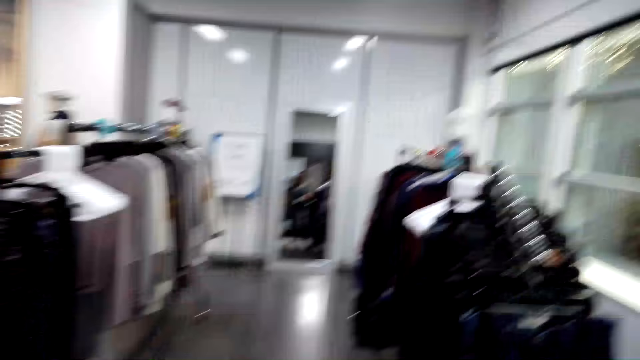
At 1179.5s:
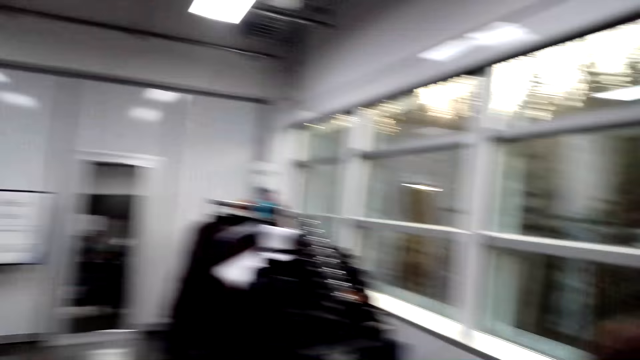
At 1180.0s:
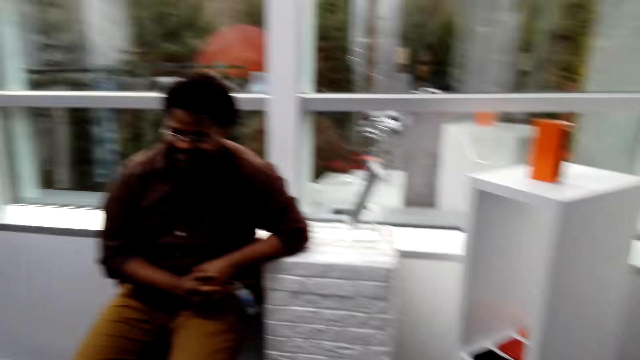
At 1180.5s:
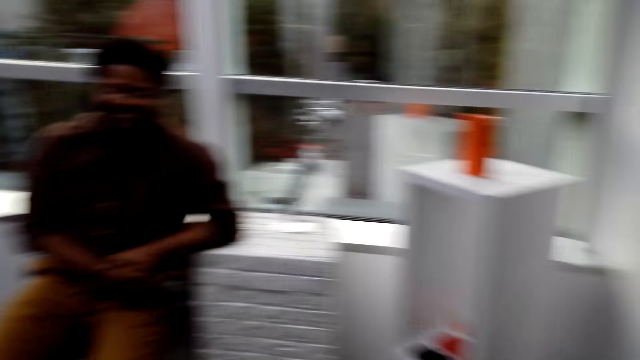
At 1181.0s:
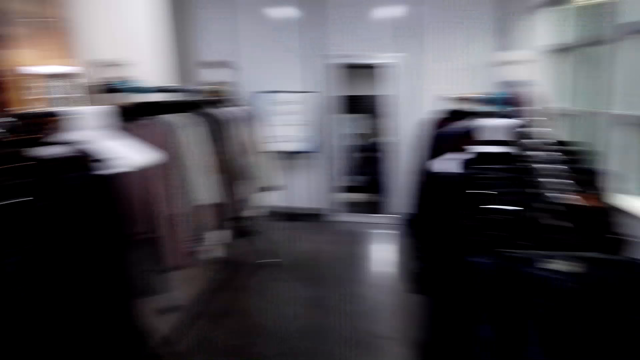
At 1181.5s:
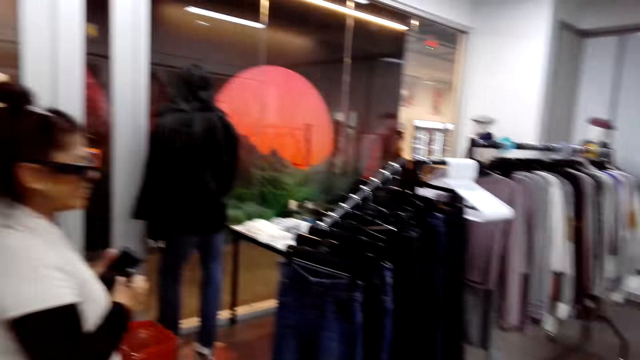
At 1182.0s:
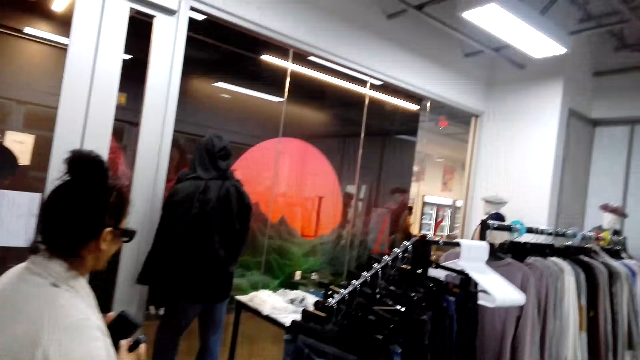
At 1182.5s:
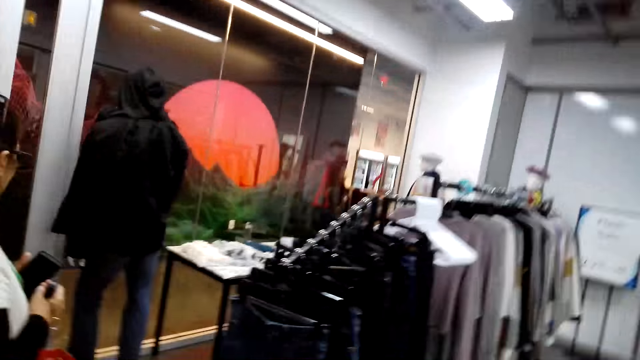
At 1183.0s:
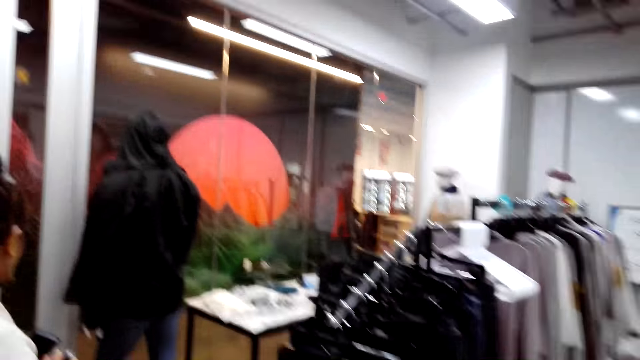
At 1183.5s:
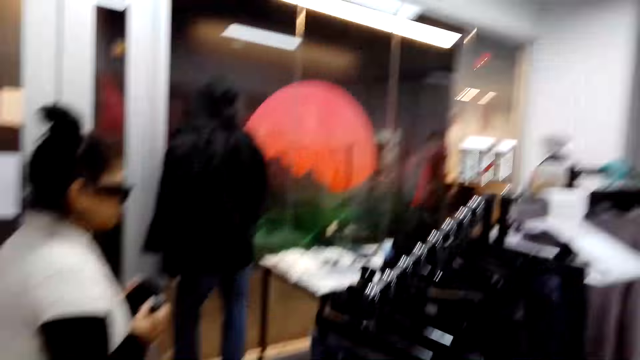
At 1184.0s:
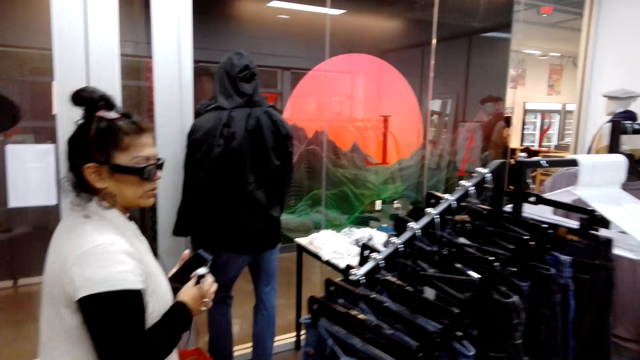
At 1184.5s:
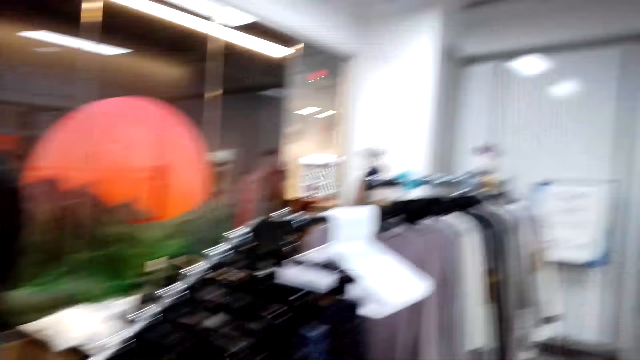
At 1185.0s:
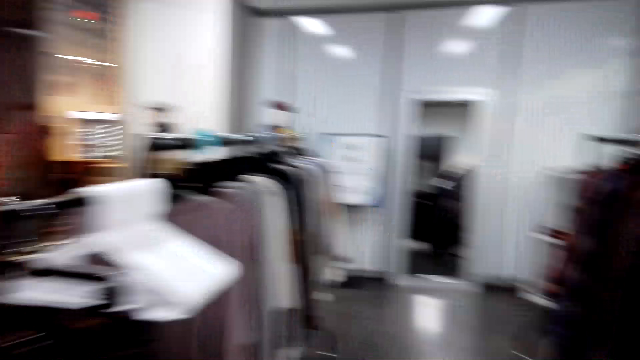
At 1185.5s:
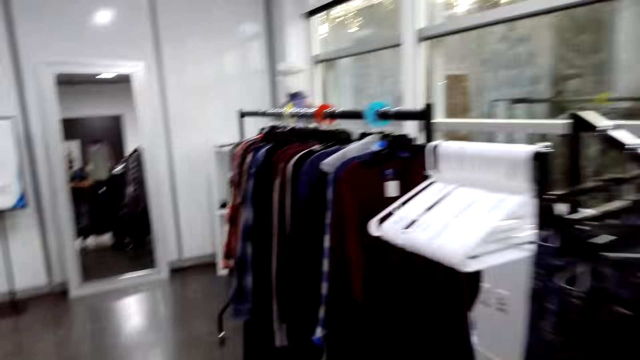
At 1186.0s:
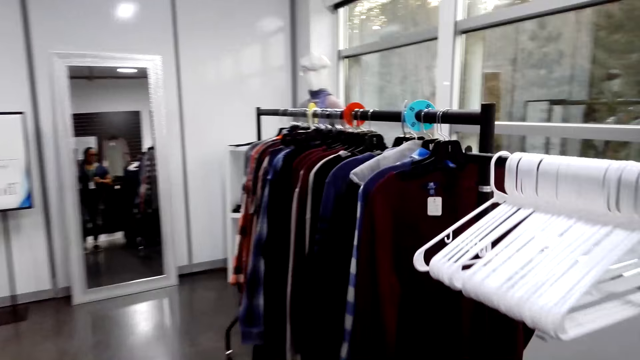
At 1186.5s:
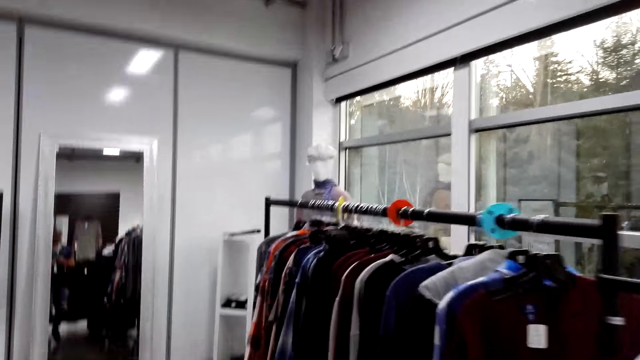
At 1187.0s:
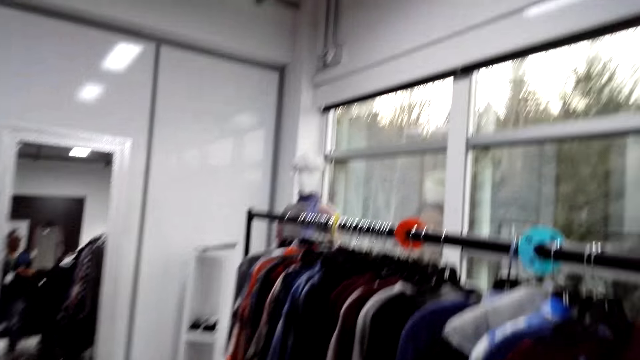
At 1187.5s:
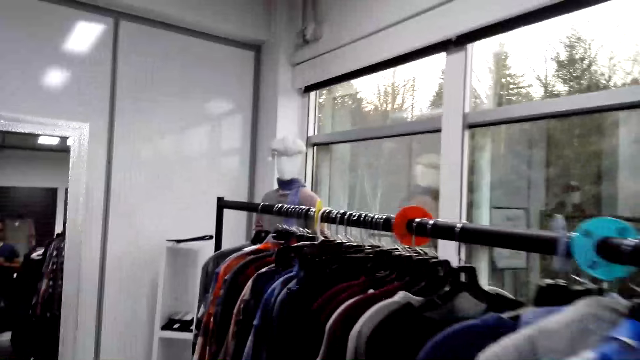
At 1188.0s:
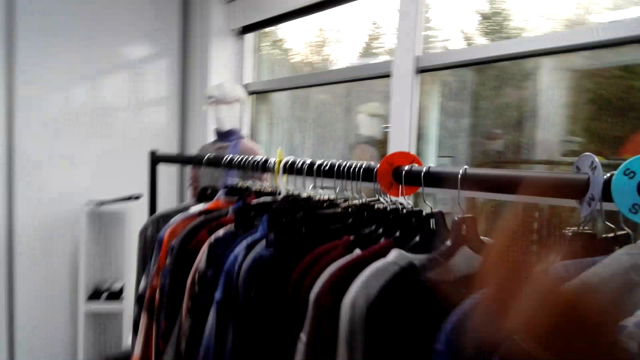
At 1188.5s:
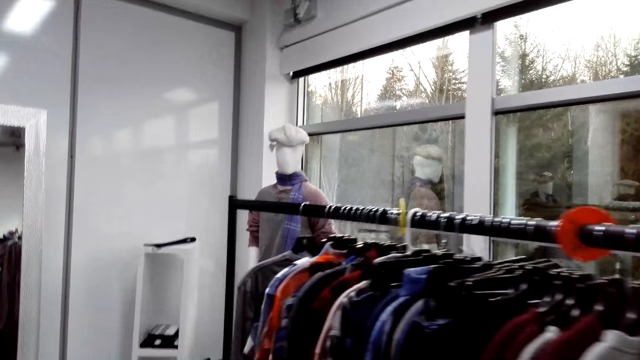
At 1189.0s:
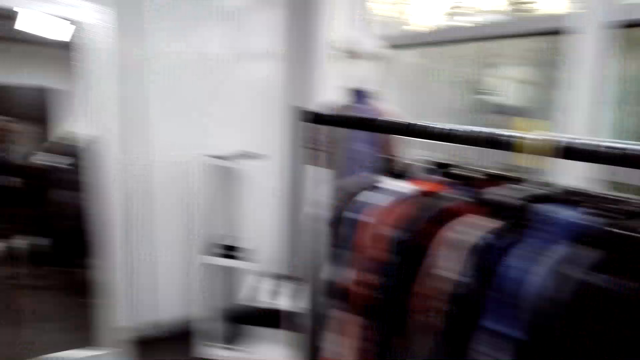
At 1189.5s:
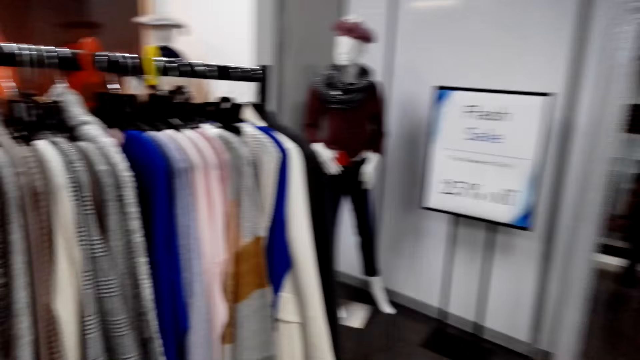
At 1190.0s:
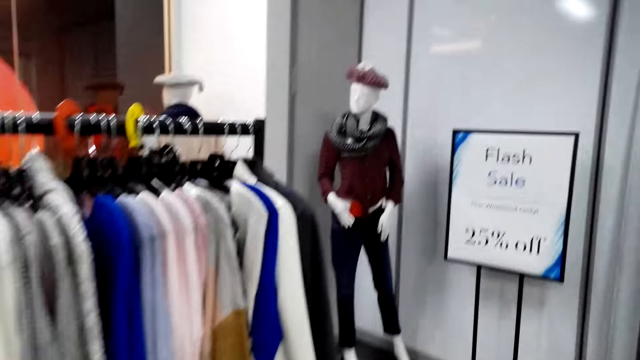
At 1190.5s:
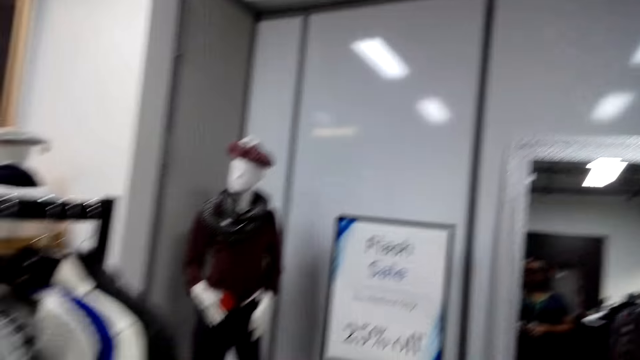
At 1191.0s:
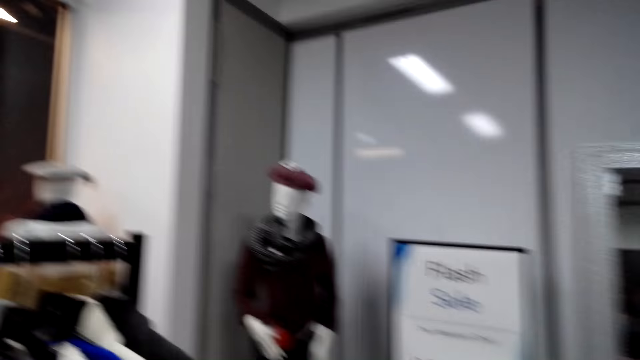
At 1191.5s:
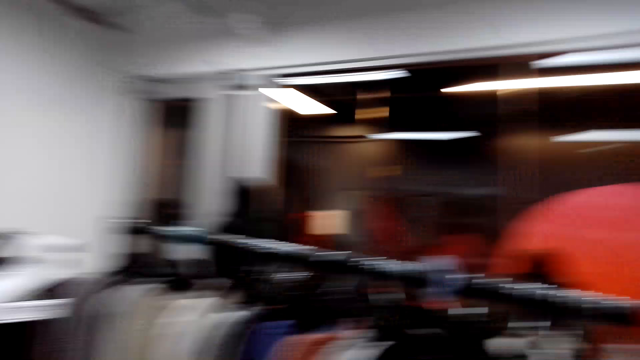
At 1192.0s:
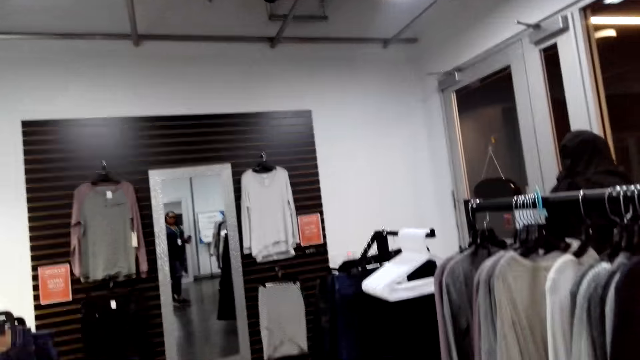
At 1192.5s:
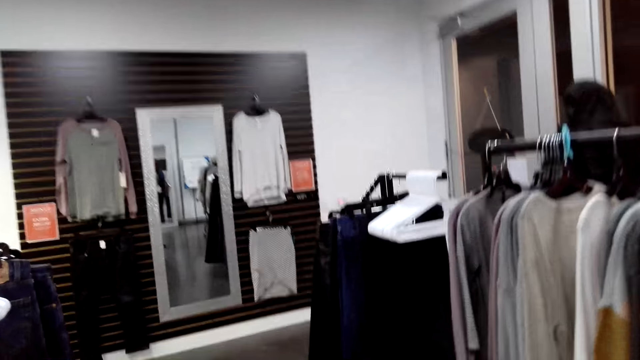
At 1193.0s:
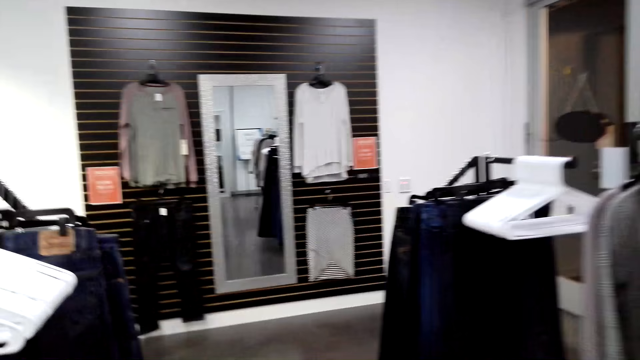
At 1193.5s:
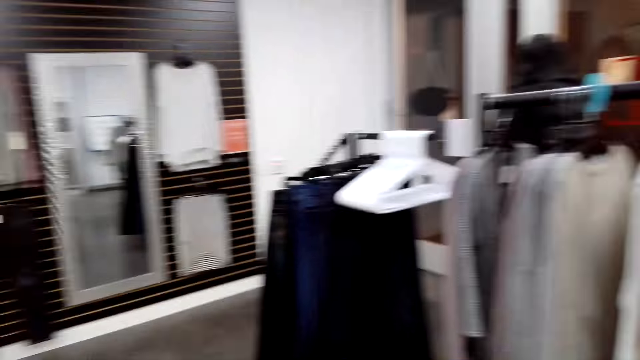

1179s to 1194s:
A man laughs. The camera wearer looks around the store. A woman holds a phone. A lady talks with another man. The camera wearer walks around the store. They look around. They walk in the clothing store. They look around.

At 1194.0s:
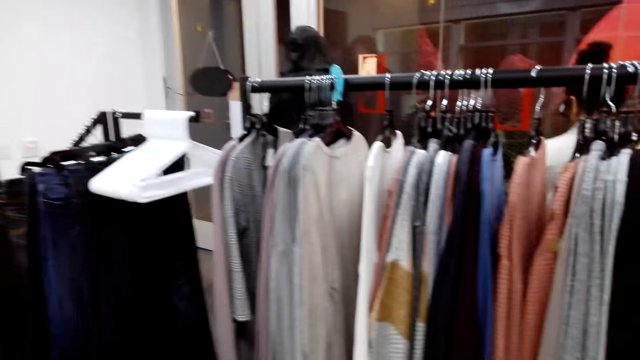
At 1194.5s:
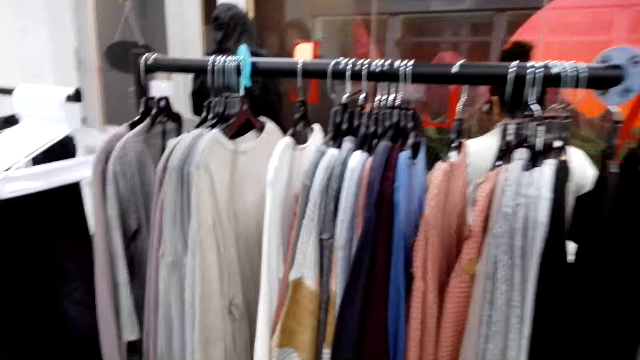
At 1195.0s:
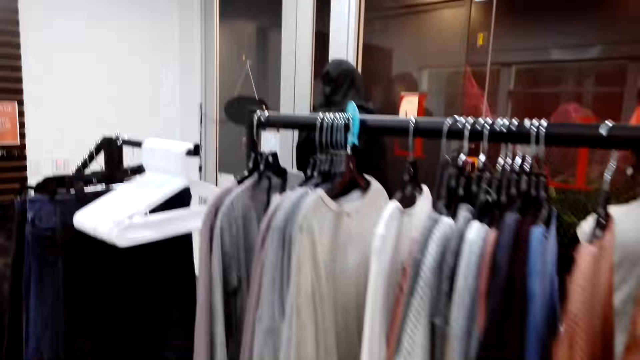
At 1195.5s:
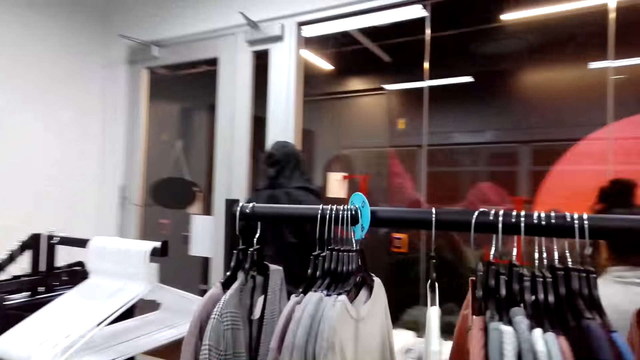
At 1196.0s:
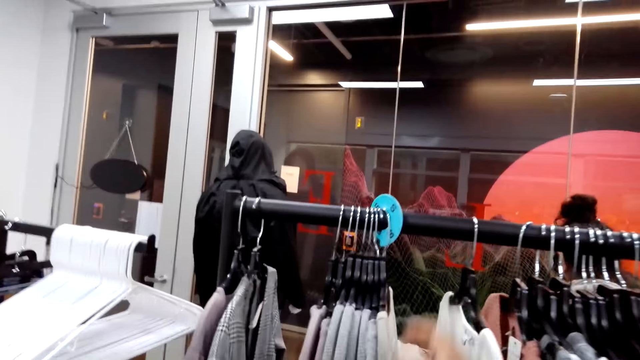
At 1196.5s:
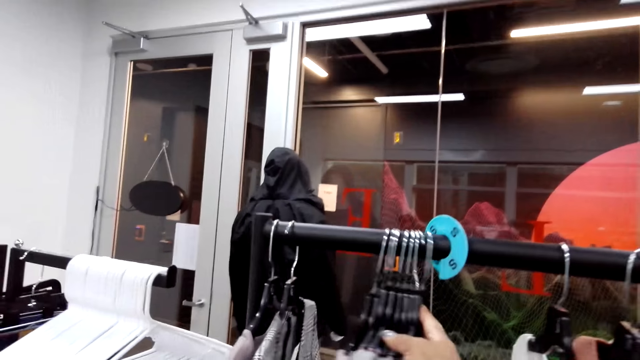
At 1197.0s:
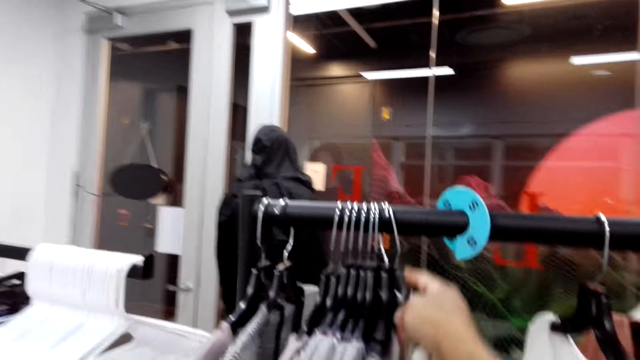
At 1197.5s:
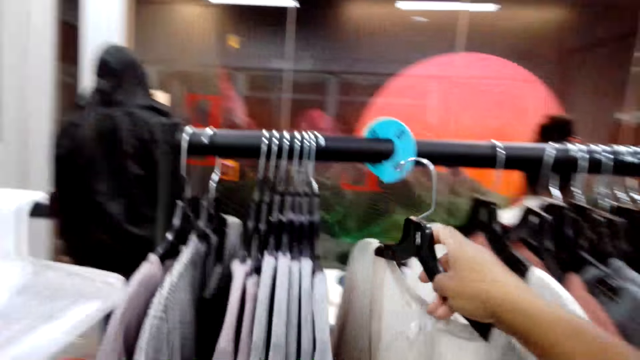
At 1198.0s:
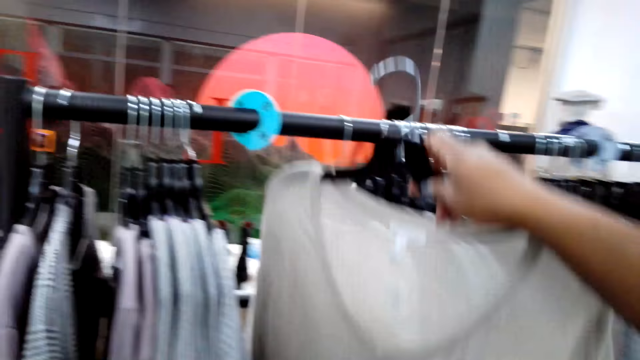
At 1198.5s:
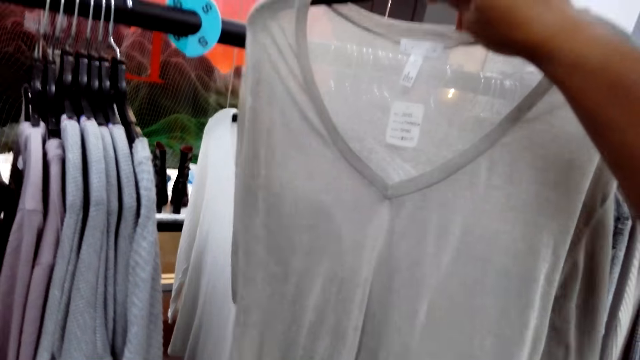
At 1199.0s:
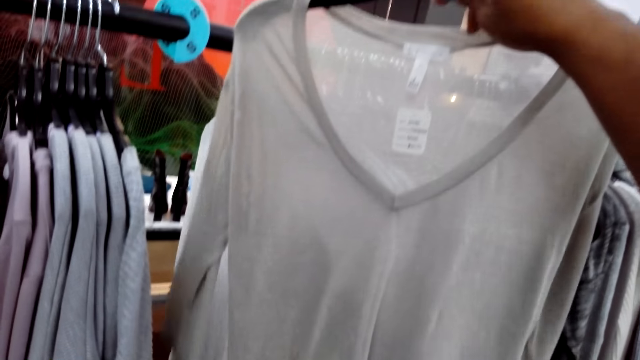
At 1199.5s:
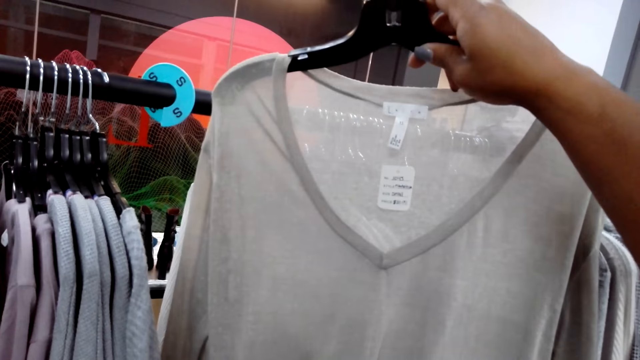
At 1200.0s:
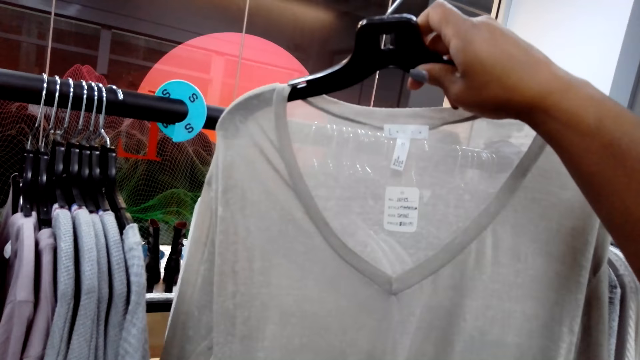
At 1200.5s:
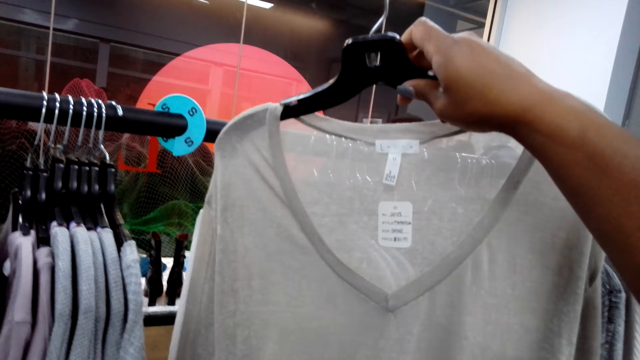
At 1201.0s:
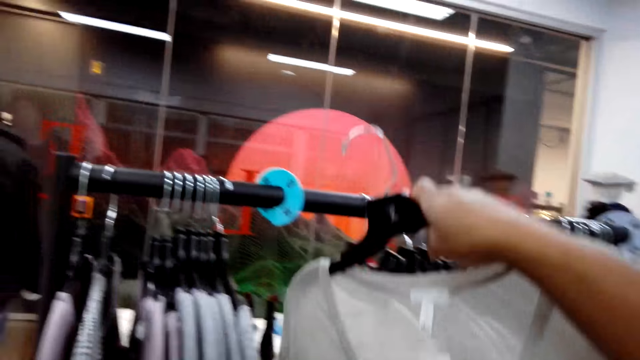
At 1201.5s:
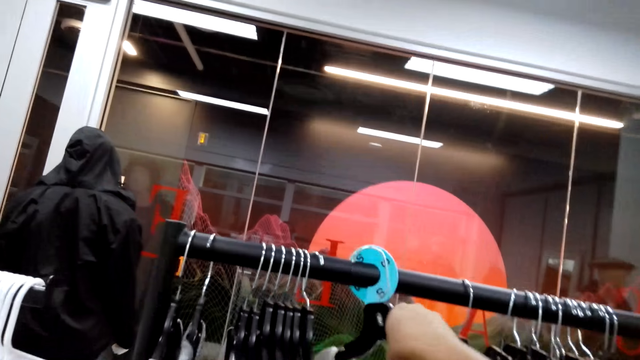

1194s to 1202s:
The camera wearer picks up a top. They examine the top.
